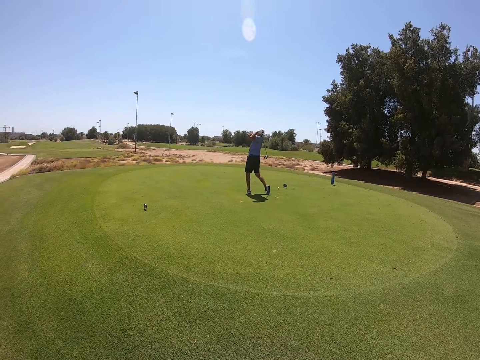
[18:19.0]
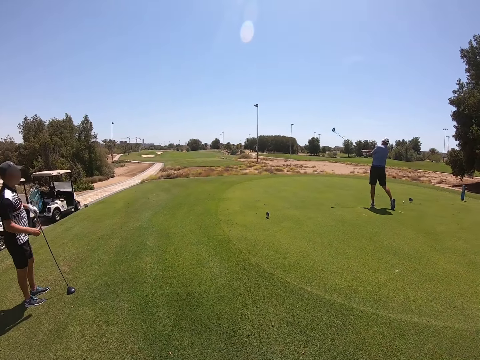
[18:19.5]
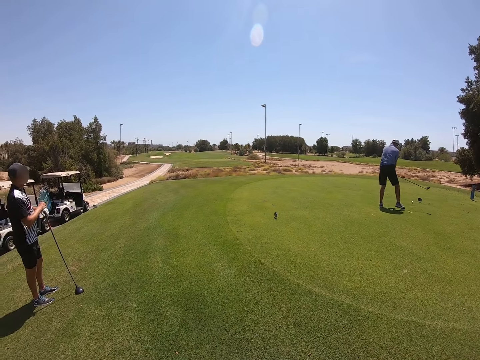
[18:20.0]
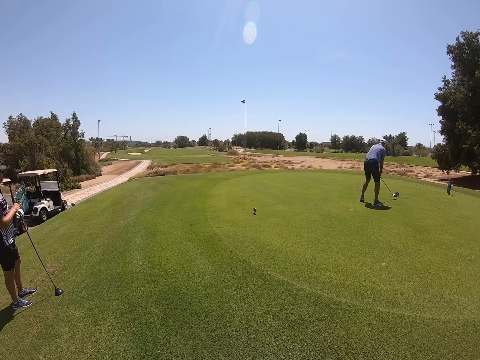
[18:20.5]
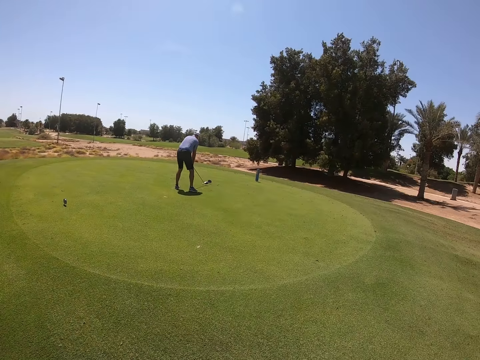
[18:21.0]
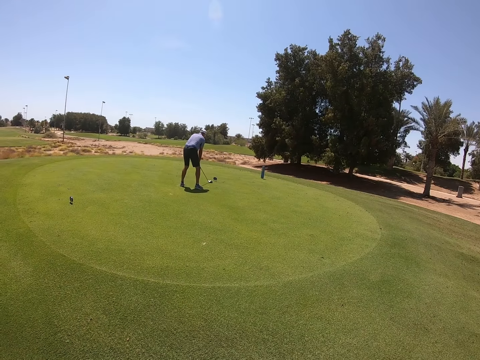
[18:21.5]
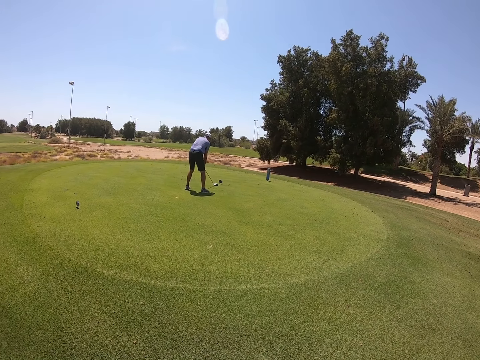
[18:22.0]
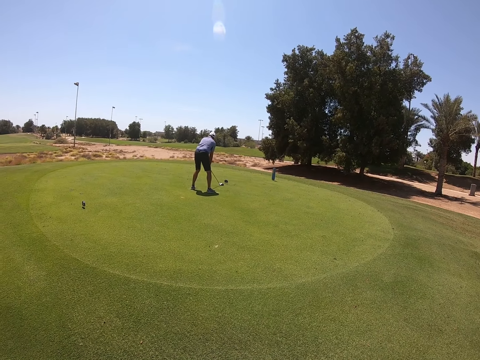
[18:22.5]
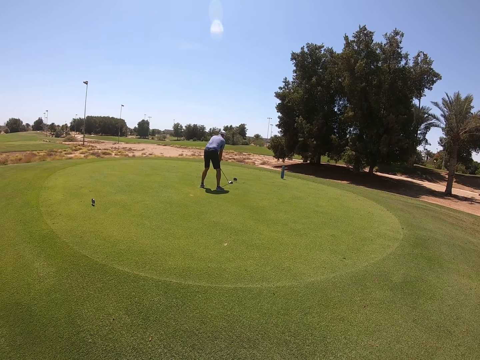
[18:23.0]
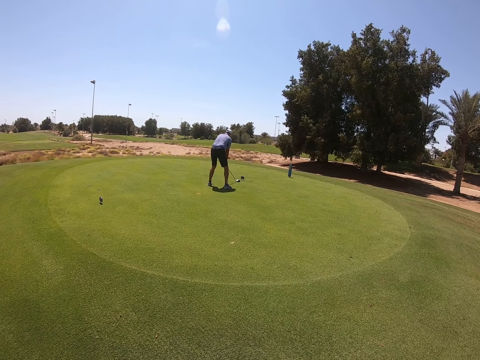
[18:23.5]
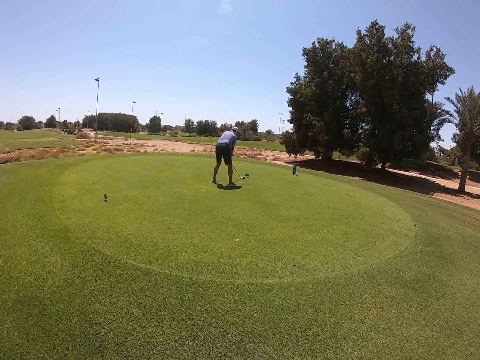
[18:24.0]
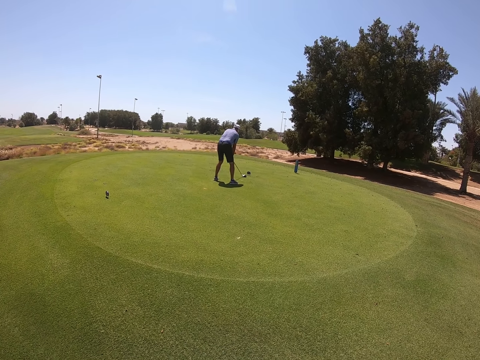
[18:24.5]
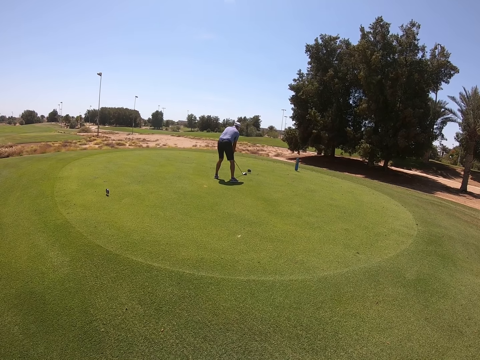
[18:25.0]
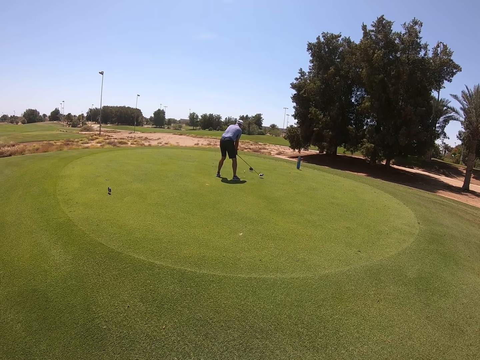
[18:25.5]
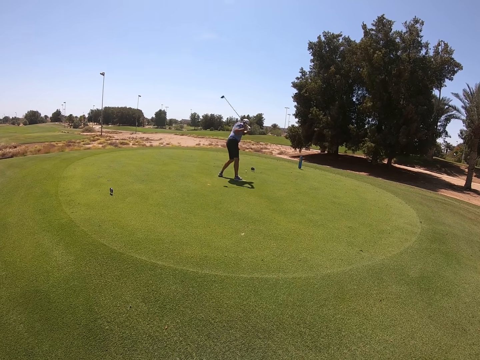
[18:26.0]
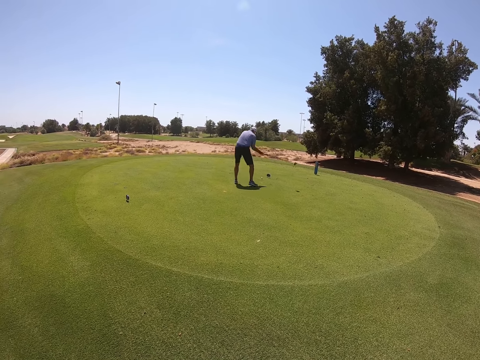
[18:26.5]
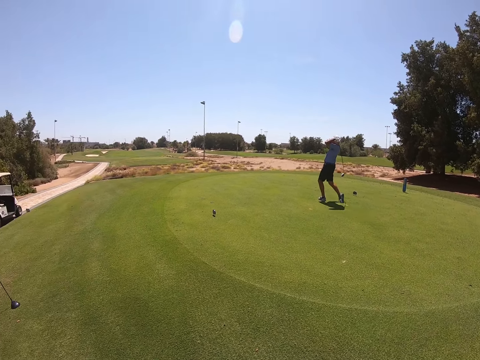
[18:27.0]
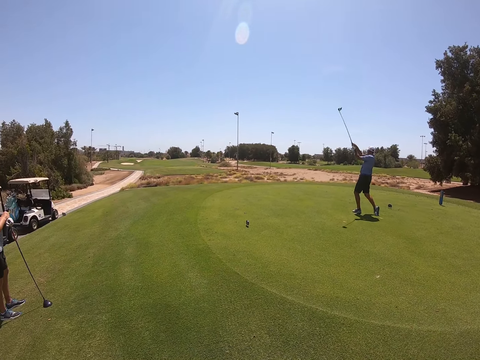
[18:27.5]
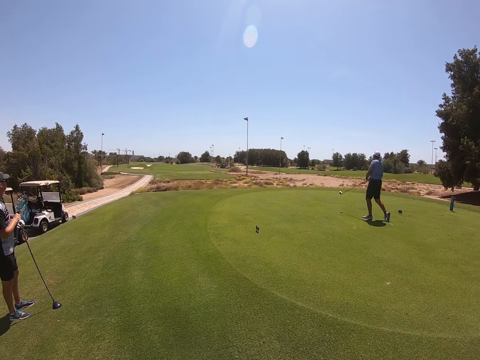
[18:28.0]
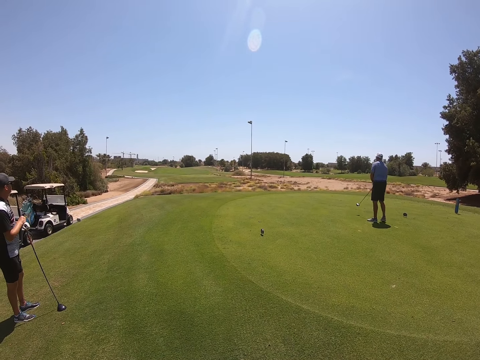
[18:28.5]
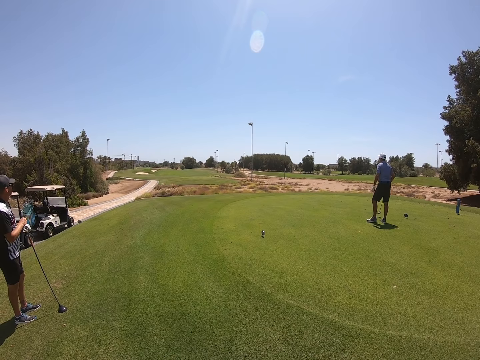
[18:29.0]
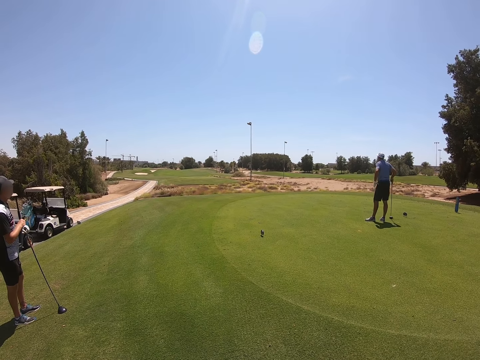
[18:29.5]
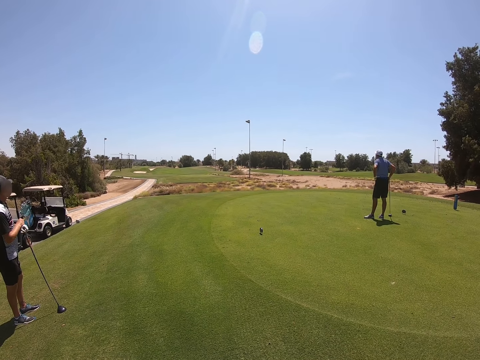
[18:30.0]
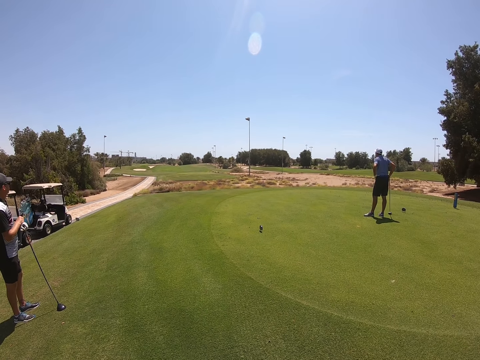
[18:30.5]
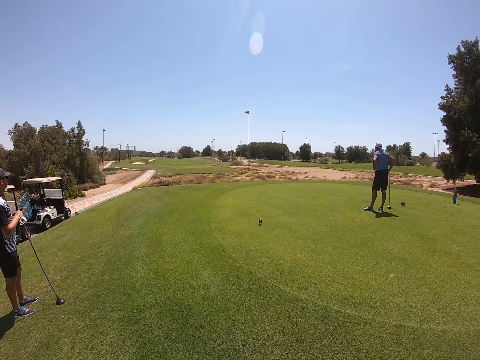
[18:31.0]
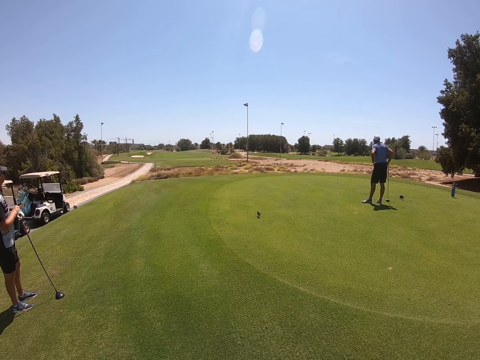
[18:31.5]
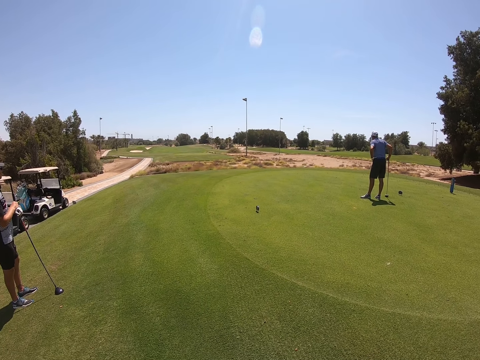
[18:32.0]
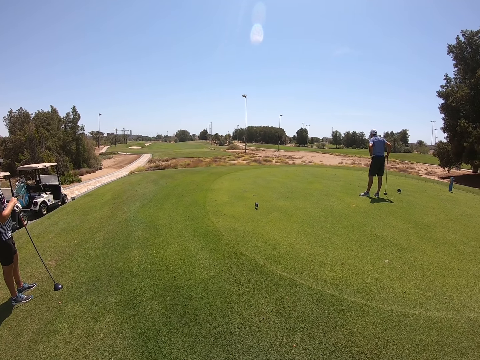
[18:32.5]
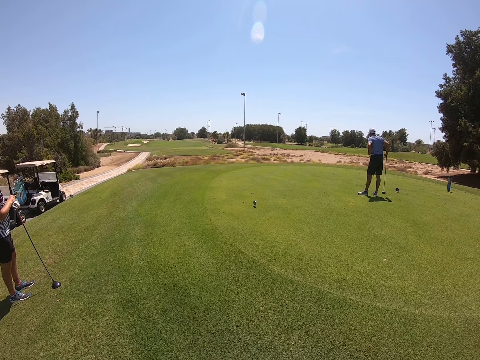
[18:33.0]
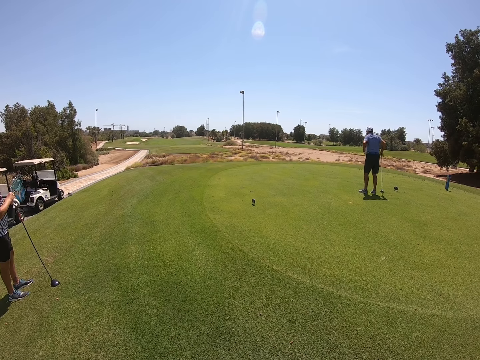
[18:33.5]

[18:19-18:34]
The camera wearer stands. A man plays golf.

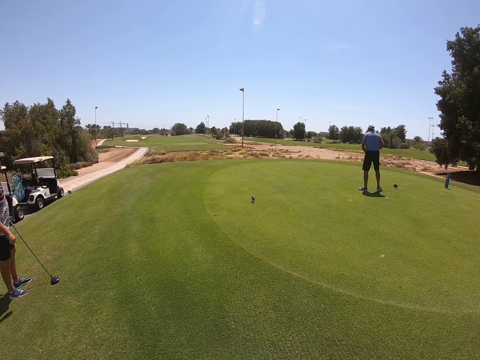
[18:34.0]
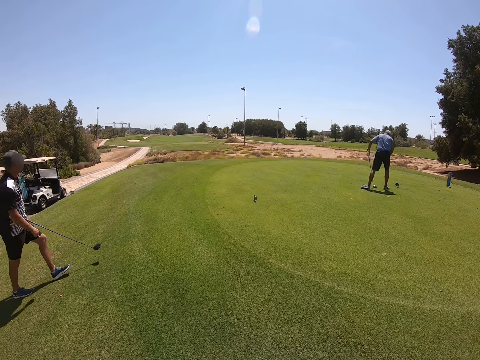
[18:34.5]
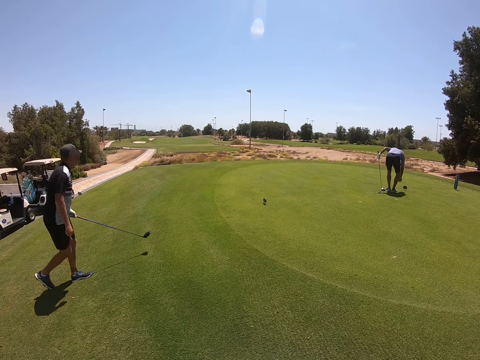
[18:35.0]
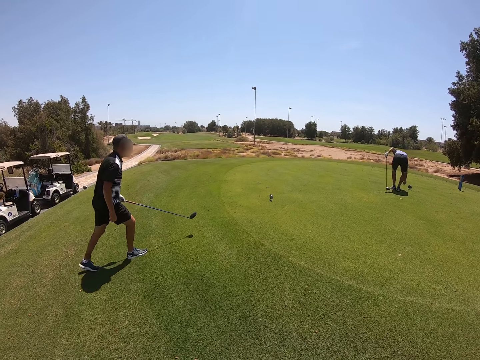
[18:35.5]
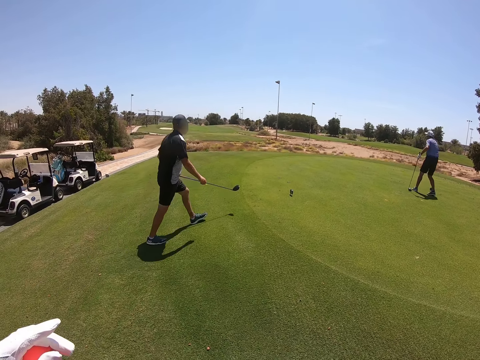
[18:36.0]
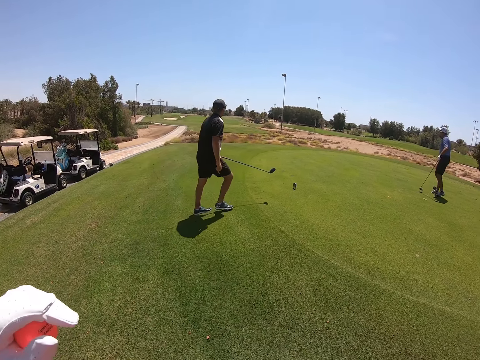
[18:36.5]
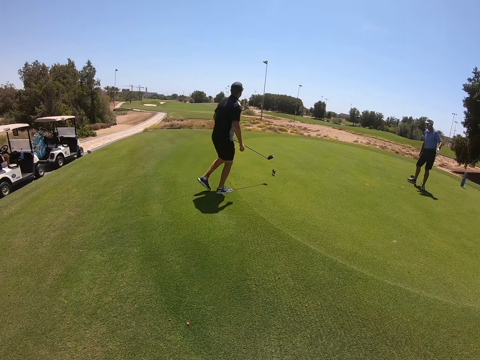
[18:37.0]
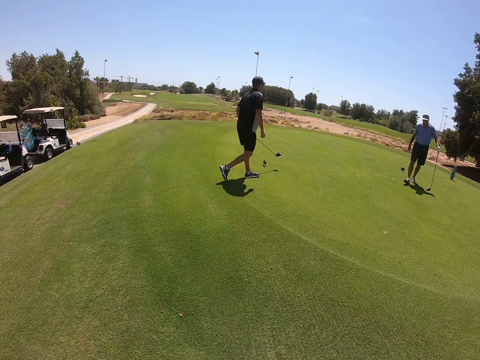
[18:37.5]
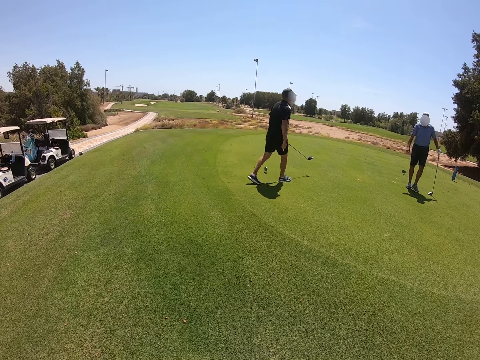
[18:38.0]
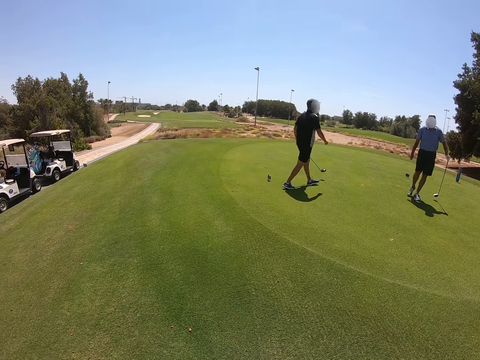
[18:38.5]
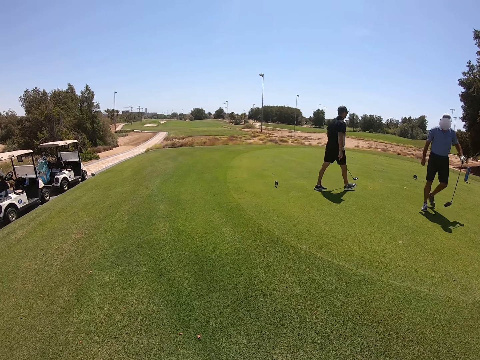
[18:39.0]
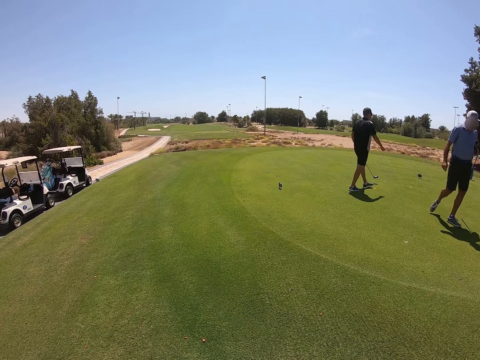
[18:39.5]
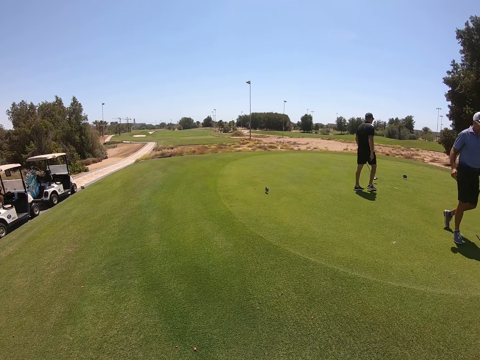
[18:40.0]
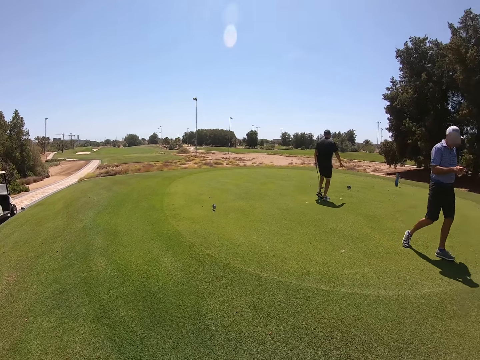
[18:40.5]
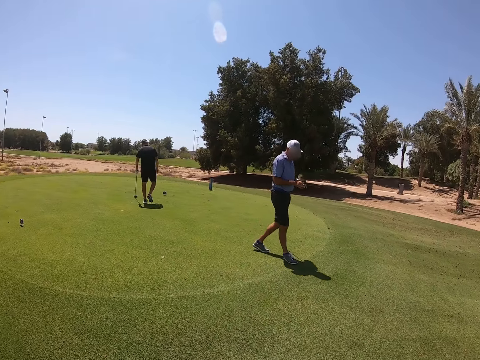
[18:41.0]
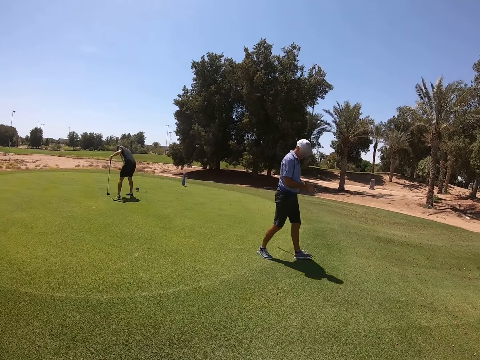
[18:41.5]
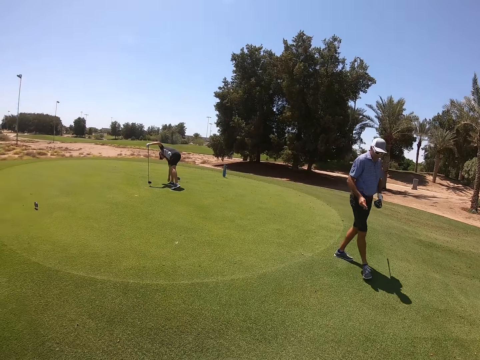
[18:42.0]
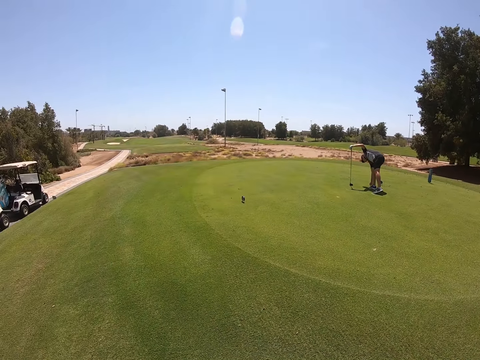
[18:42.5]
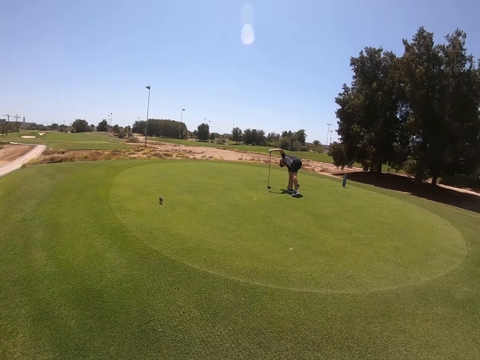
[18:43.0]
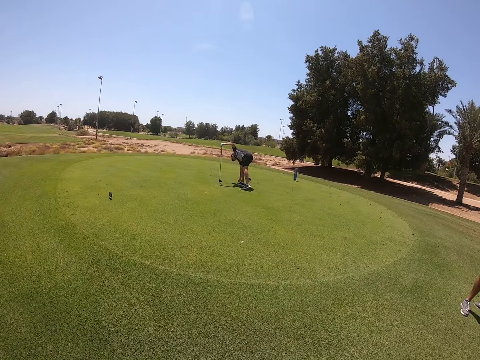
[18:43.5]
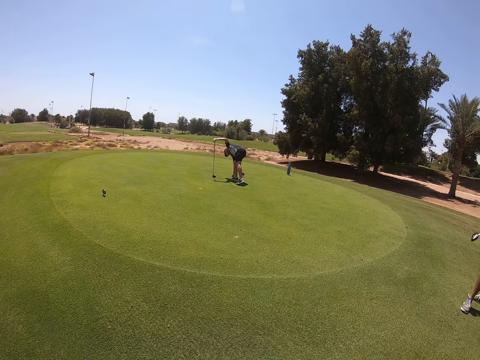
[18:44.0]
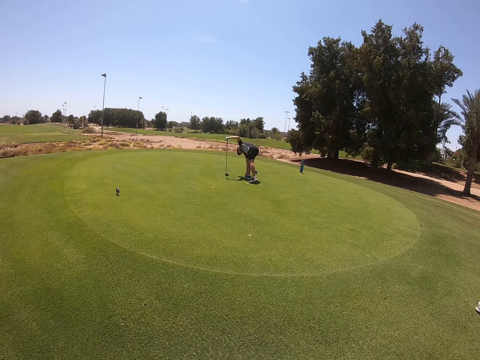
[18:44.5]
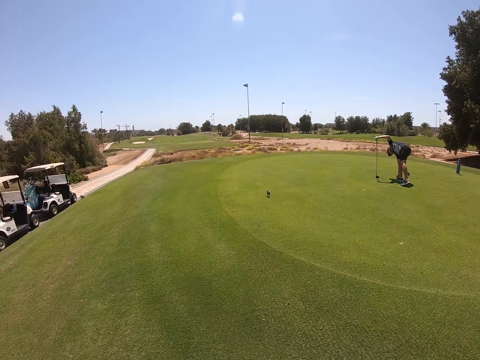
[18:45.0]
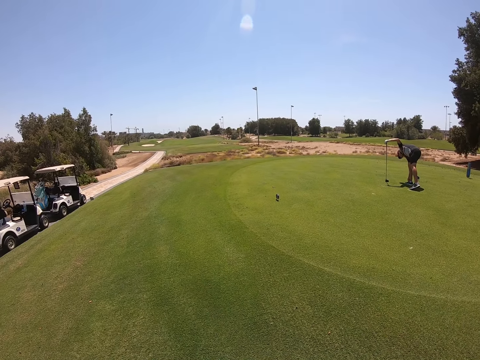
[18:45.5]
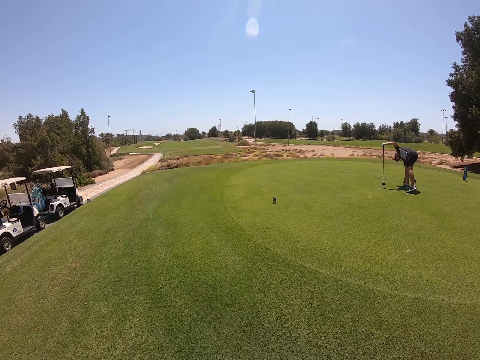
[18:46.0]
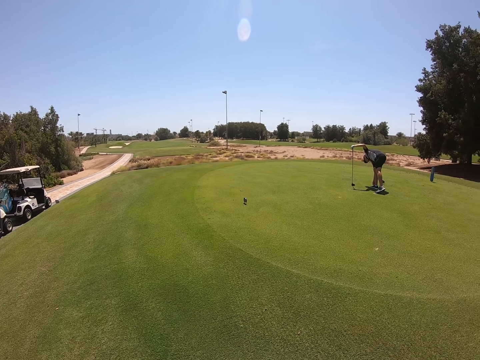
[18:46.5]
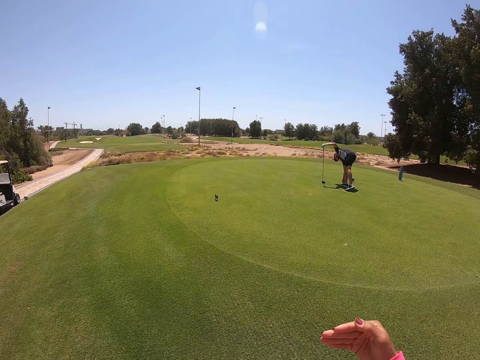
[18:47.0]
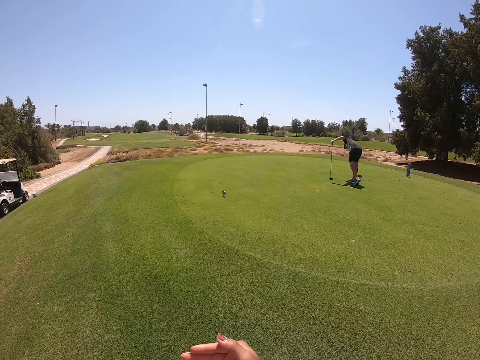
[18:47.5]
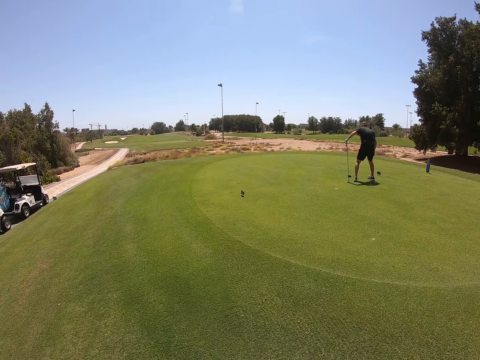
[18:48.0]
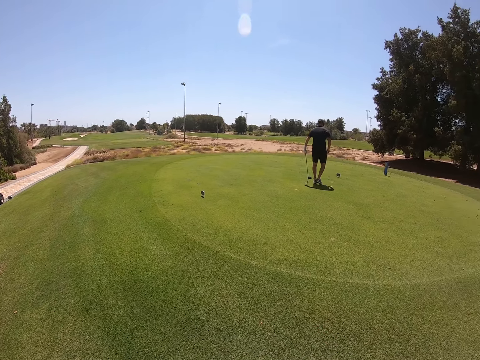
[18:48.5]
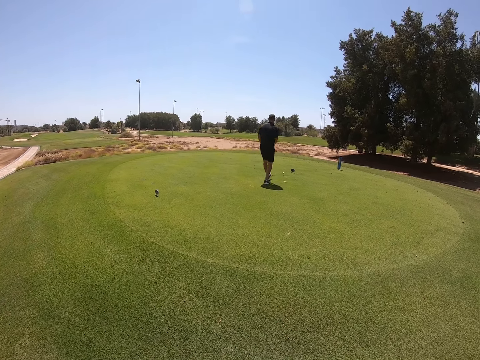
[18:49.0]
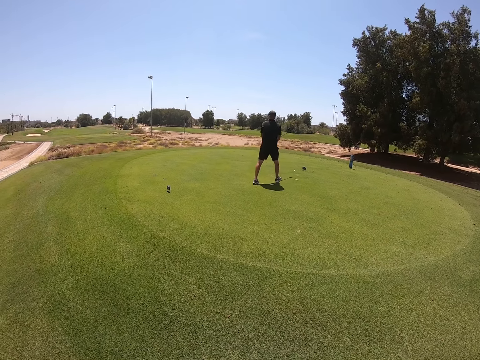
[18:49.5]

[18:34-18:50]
The camera wearer moves a hand. They look around. They move a hand.
